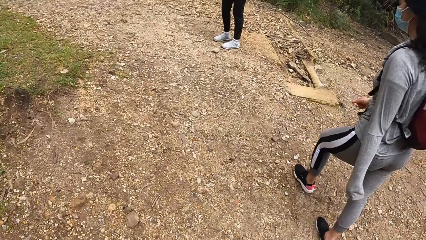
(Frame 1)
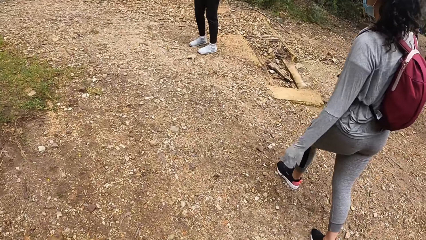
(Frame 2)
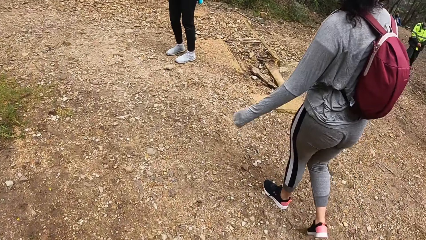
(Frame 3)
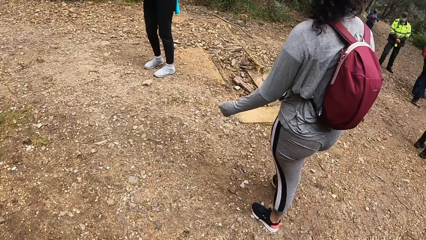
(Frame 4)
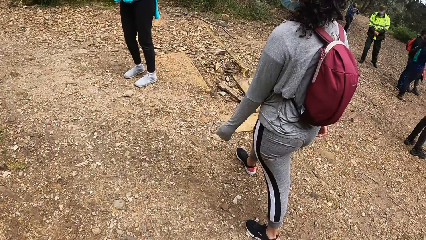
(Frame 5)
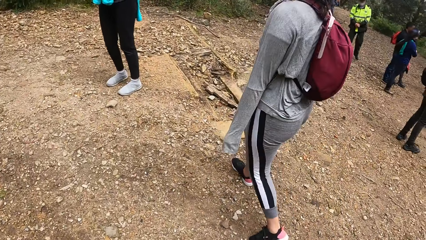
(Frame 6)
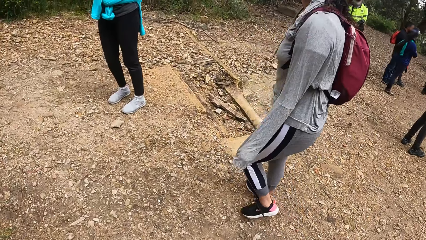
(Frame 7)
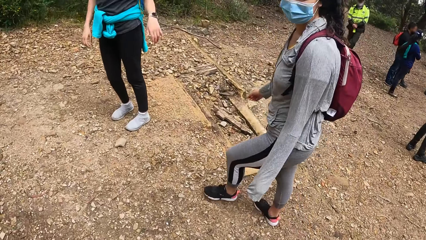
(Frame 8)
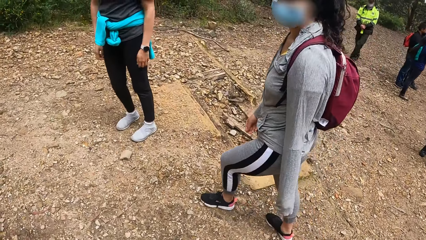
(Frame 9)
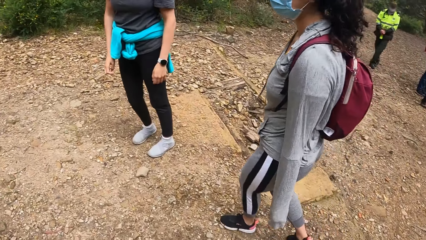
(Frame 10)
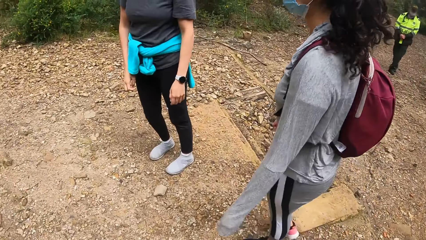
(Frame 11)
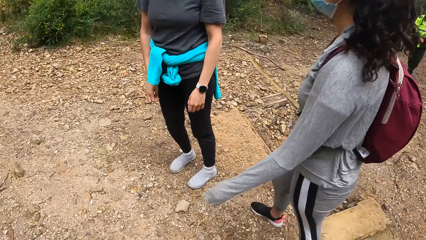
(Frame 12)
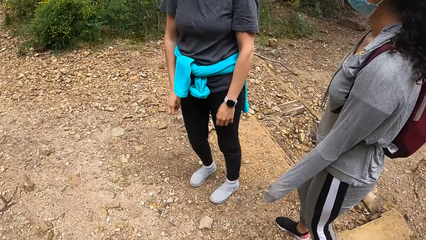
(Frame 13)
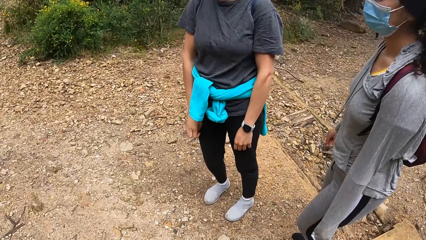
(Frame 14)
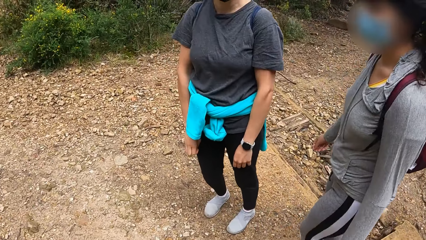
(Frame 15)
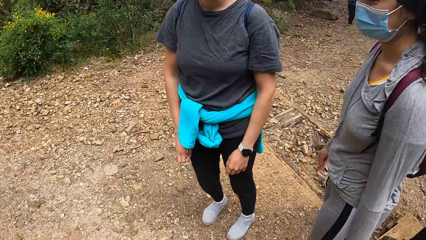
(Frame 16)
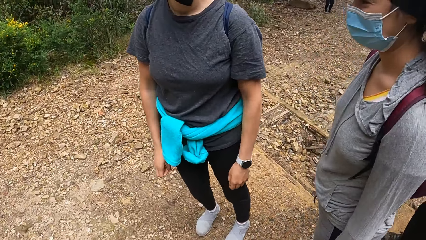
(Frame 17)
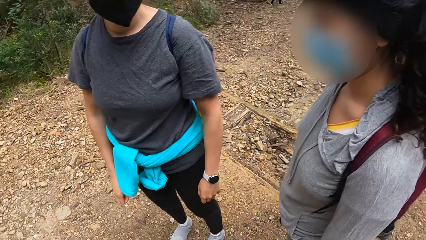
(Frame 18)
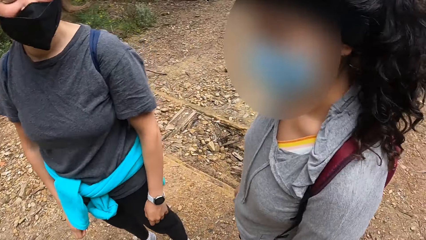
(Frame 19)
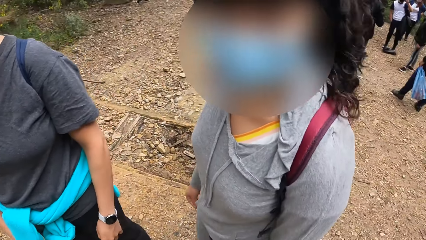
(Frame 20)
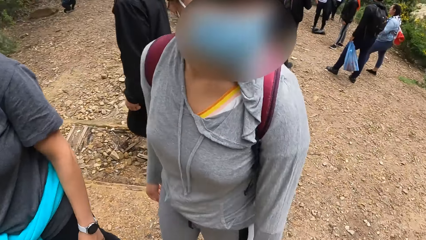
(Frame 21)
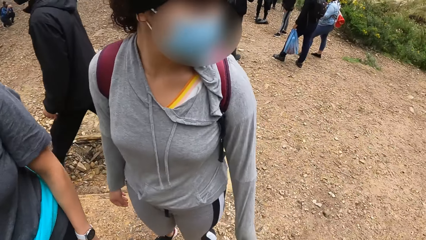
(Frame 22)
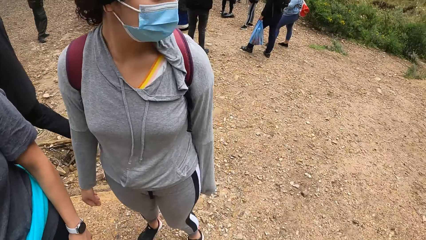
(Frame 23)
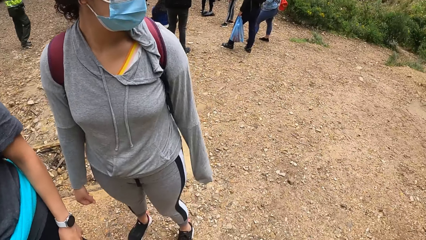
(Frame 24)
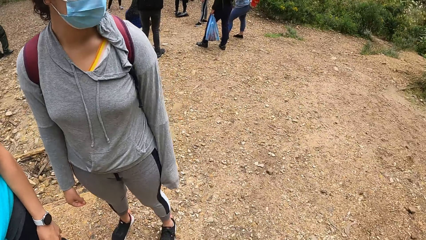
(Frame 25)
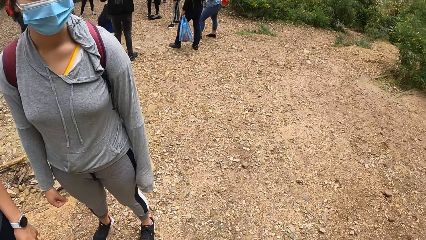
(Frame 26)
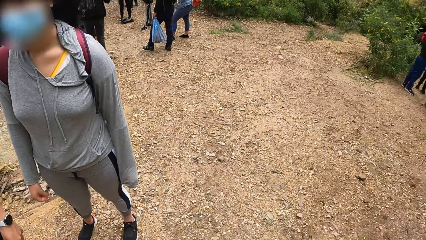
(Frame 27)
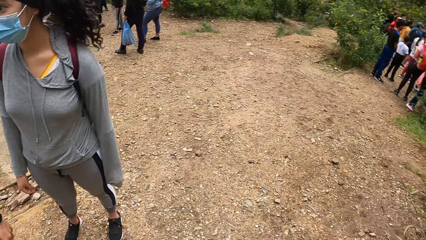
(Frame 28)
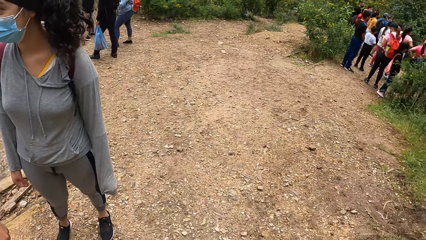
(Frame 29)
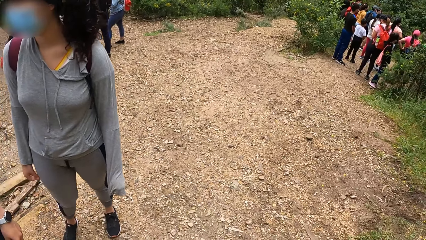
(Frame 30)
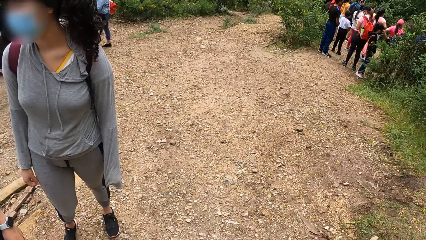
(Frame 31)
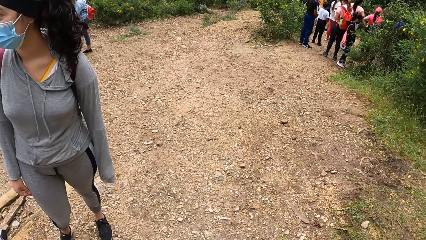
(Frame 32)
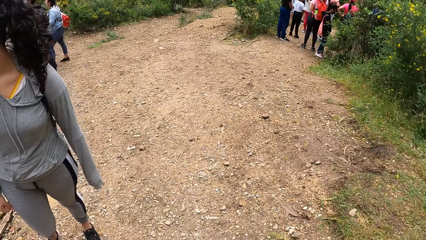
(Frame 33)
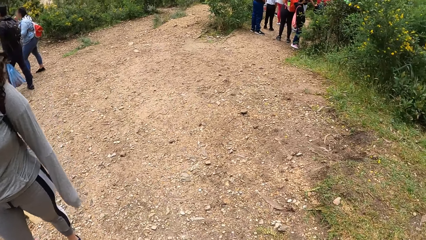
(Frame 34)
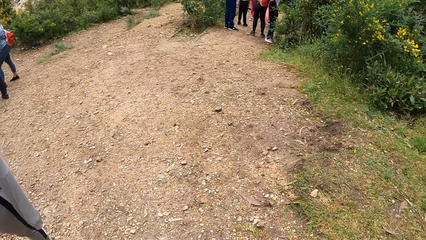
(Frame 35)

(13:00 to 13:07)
The camera wearer converses with a woman and another woman.

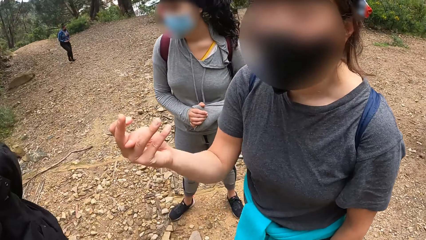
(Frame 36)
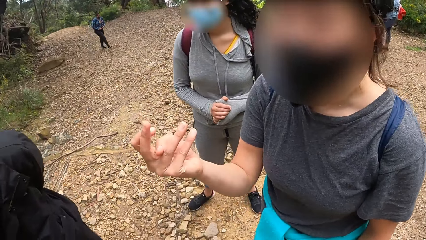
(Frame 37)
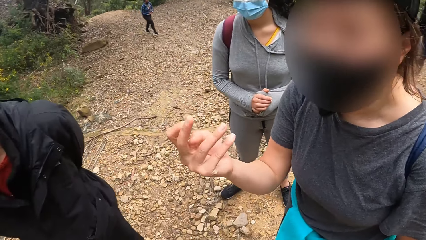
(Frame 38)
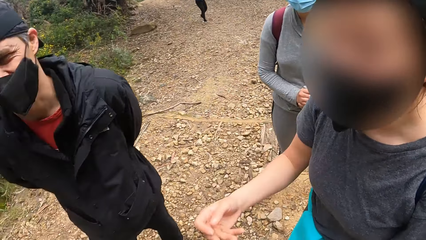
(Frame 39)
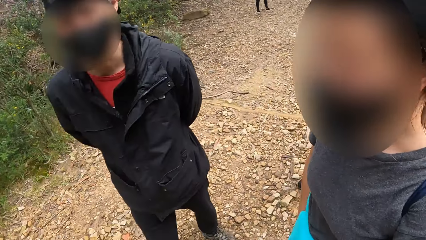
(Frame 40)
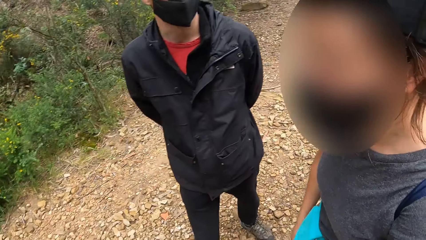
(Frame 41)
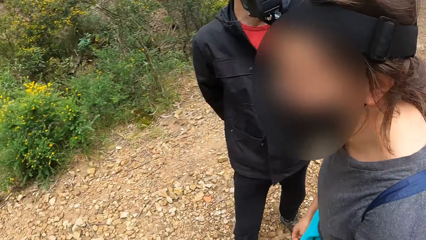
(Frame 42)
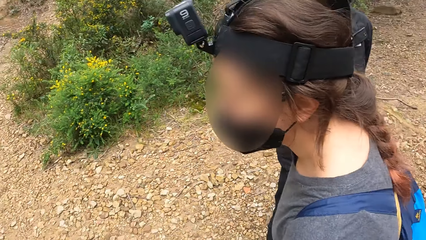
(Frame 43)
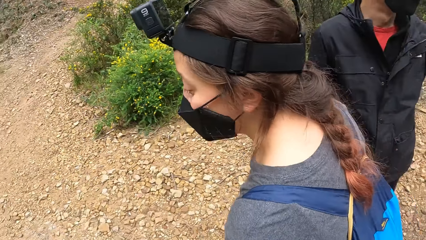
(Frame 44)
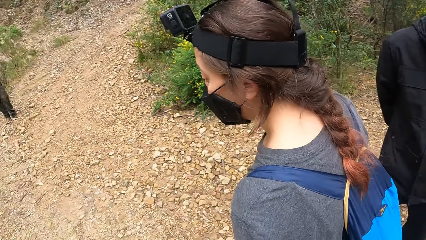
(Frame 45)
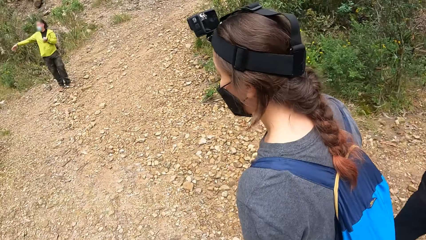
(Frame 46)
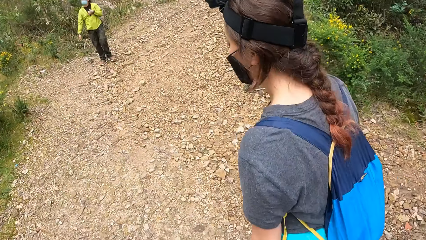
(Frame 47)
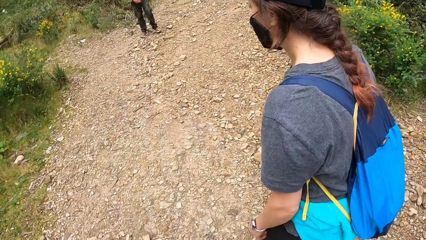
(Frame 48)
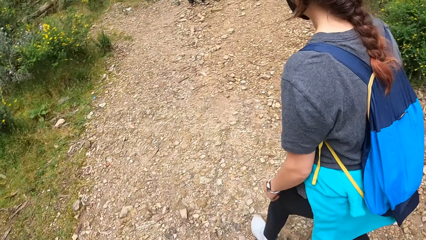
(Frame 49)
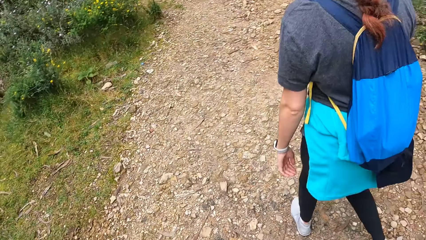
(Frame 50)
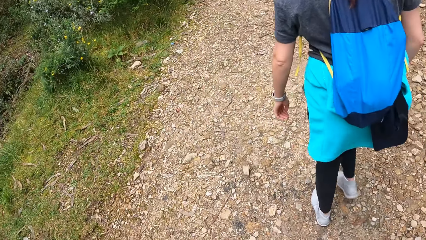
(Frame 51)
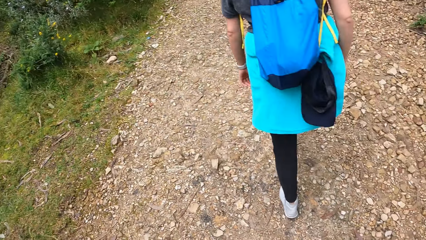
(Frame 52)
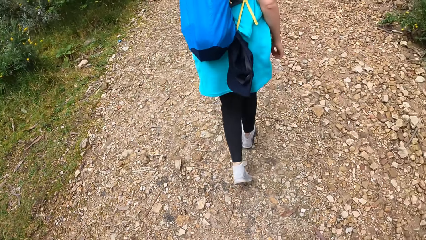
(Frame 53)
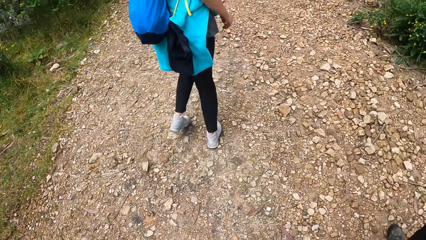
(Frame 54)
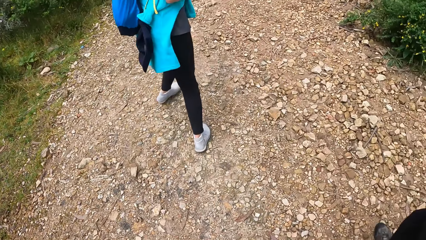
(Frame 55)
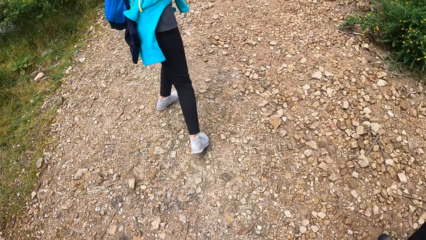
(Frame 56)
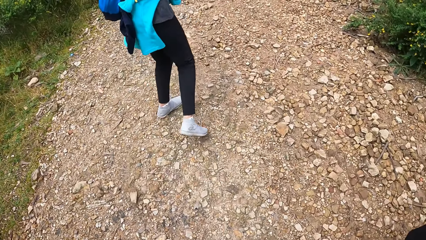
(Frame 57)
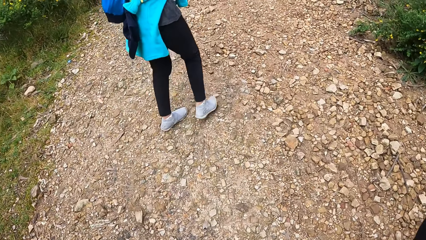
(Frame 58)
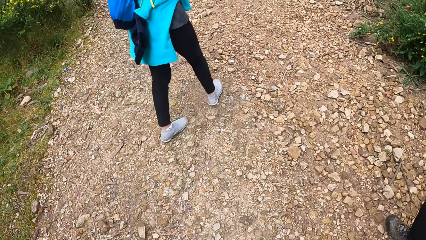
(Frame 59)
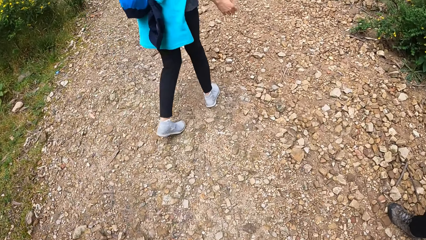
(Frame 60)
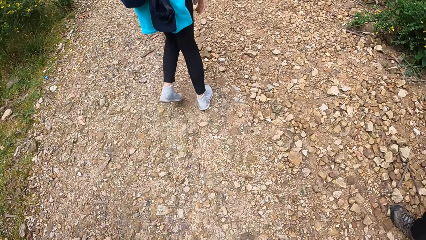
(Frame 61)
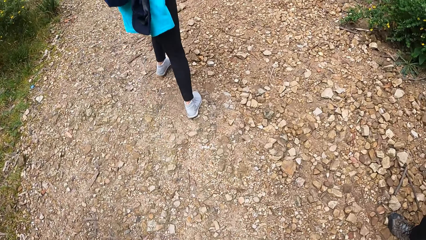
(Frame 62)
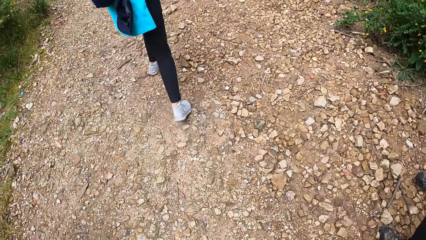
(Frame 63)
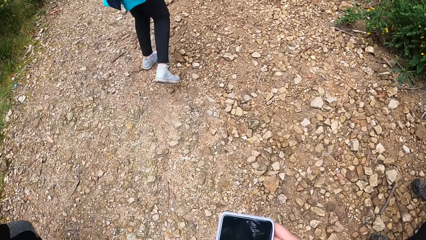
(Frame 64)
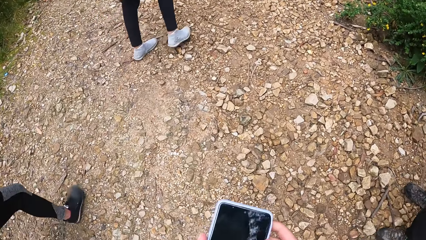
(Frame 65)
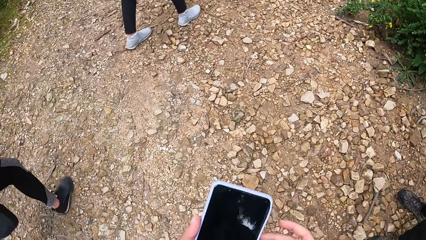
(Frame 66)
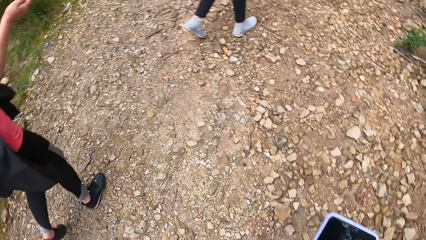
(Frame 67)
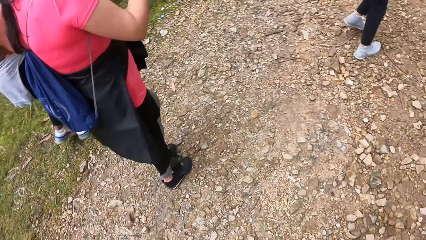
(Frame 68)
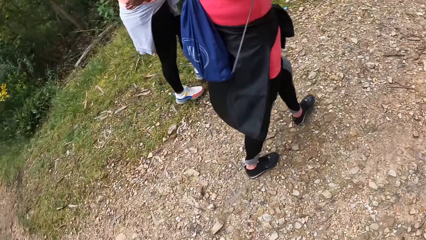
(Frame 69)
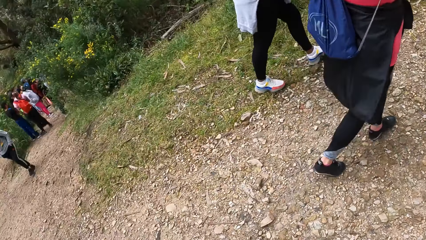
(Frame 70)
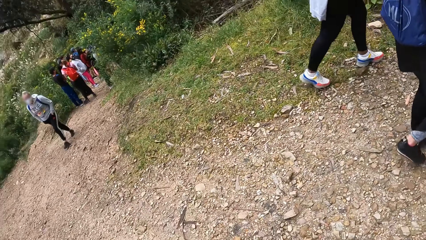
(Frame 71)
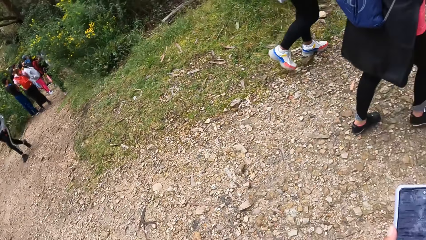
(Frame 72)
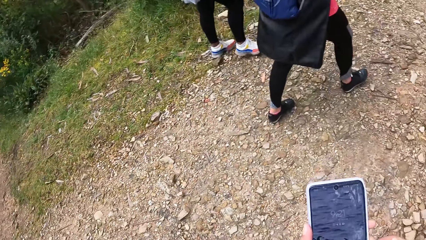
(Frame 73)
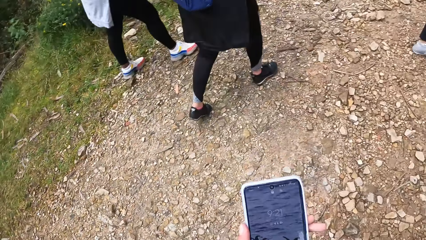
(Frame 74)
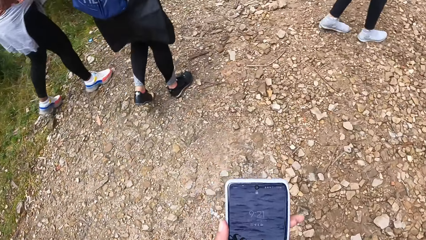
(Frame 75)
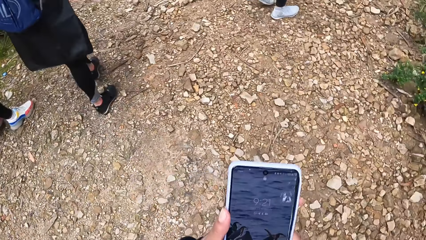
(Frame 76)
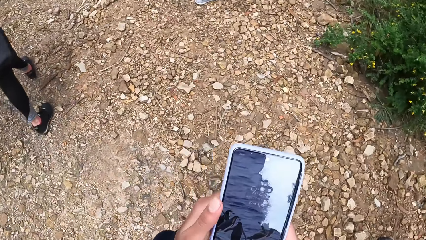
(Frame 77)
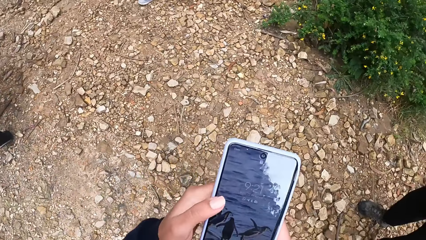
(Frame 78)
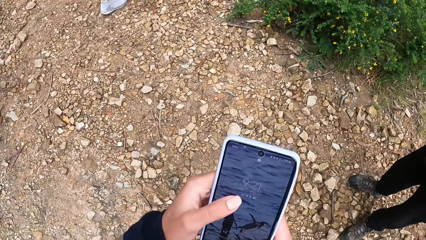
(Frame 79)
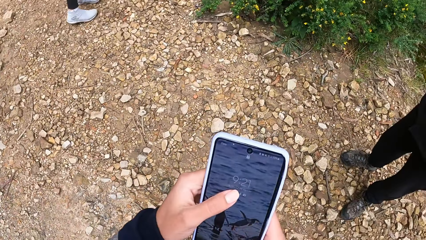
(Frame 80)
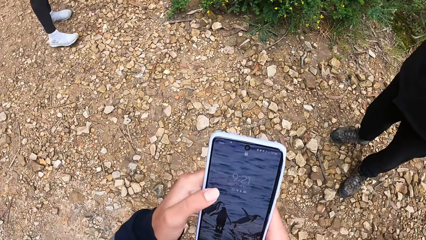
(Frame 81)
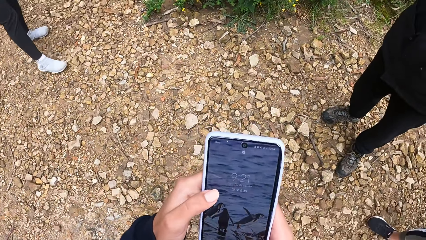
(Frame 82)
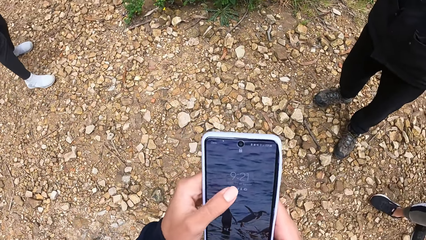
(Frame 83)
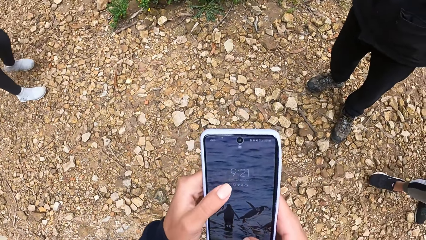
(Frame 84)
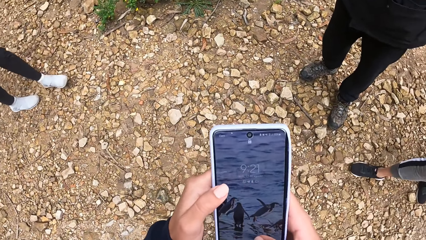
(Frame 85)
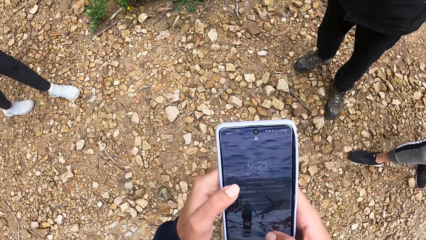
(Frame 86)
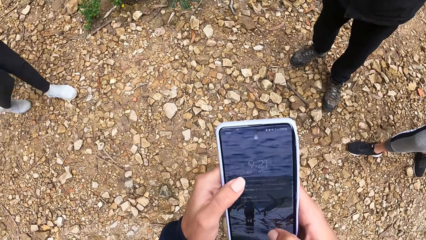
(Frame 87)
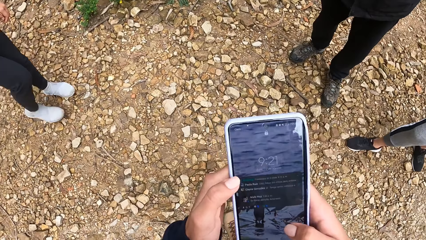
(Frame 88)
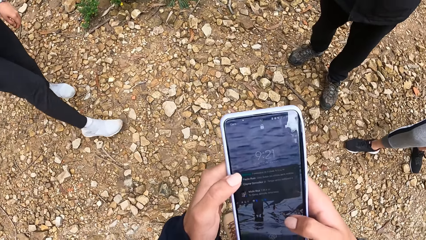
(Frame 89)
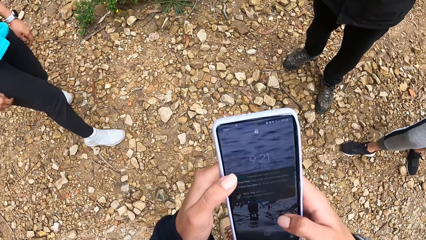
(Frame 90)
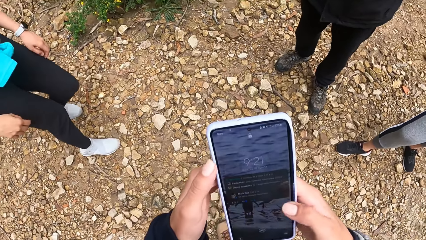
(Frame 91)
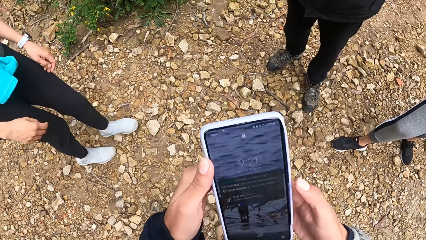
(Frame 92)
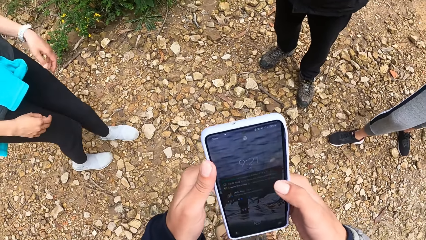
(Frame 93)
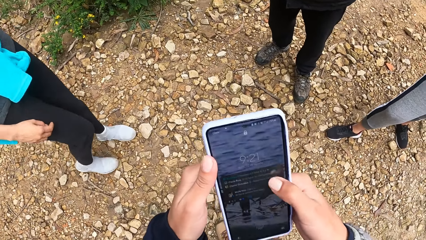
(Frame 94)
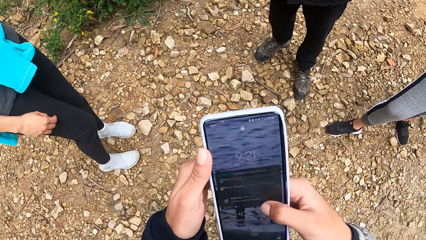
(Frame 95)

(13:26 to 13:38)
A woman walks away from the camera wearer, another woman and a man. The camera wearer operates a phone with both hands. The first woman walks to the camera wearer, the other woman and the man.
